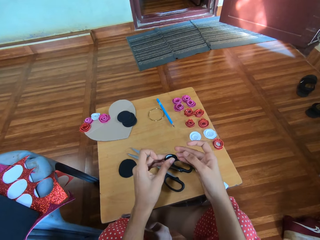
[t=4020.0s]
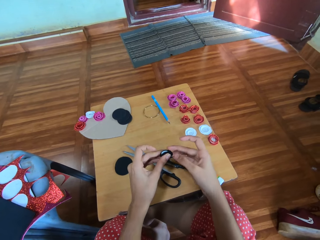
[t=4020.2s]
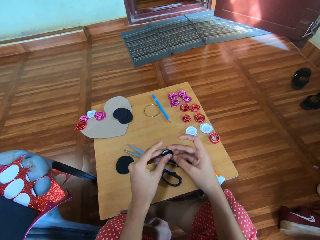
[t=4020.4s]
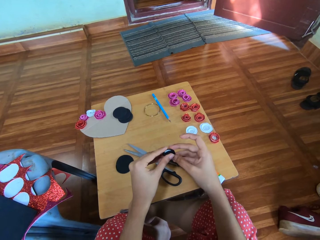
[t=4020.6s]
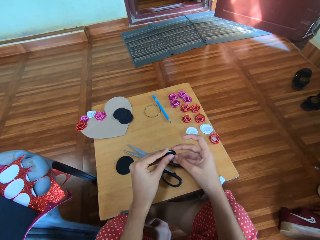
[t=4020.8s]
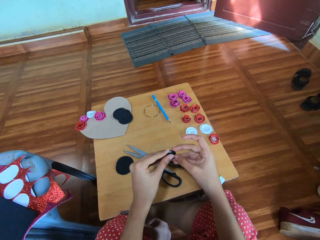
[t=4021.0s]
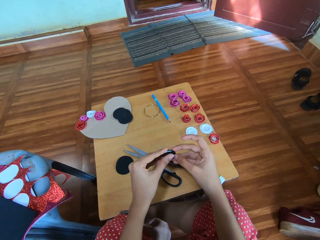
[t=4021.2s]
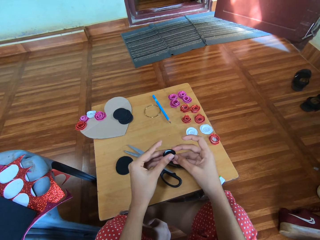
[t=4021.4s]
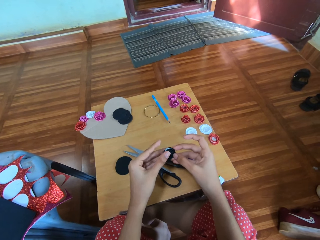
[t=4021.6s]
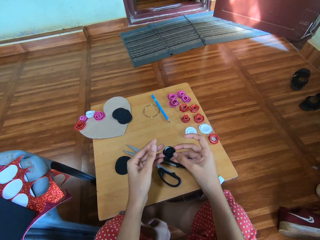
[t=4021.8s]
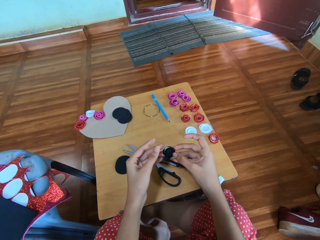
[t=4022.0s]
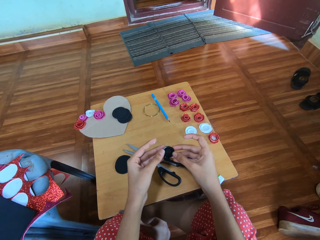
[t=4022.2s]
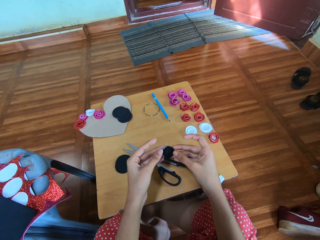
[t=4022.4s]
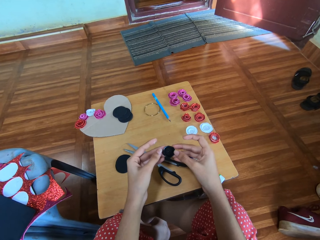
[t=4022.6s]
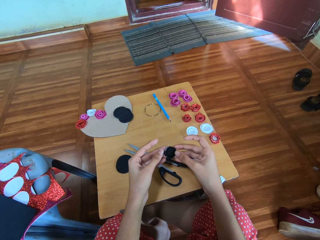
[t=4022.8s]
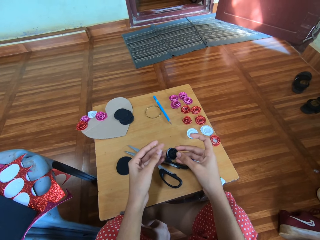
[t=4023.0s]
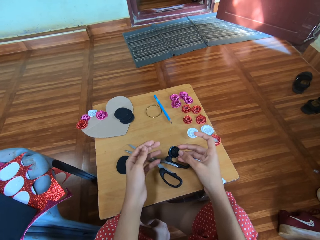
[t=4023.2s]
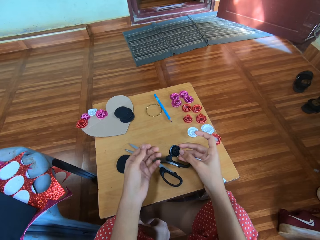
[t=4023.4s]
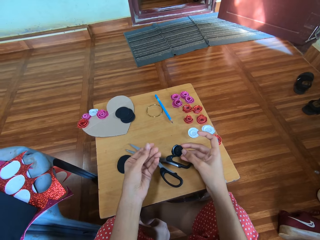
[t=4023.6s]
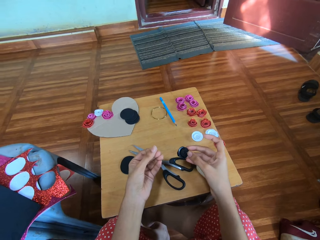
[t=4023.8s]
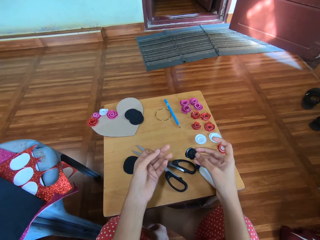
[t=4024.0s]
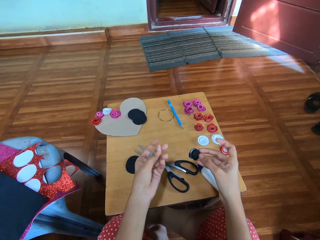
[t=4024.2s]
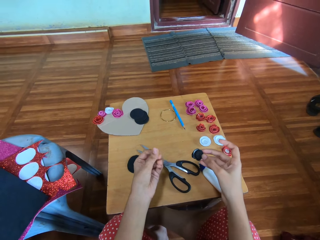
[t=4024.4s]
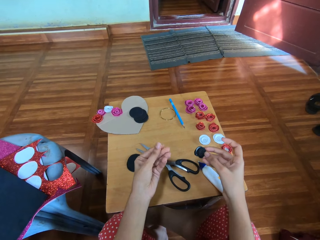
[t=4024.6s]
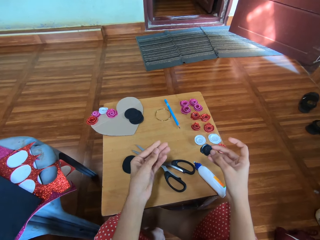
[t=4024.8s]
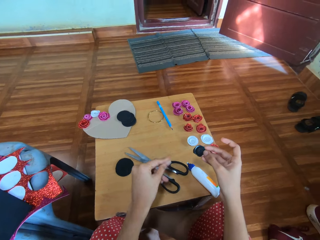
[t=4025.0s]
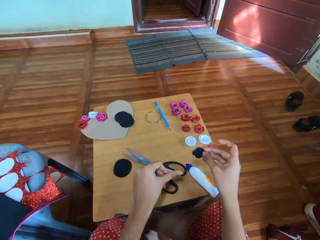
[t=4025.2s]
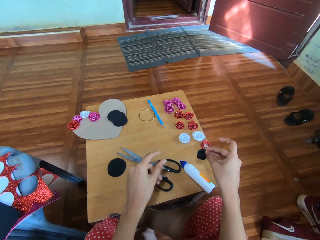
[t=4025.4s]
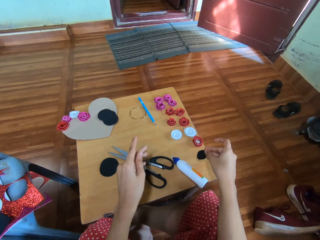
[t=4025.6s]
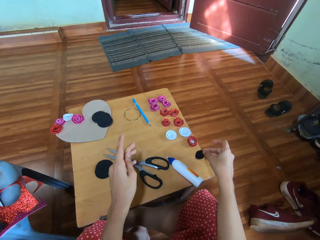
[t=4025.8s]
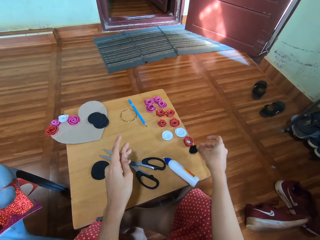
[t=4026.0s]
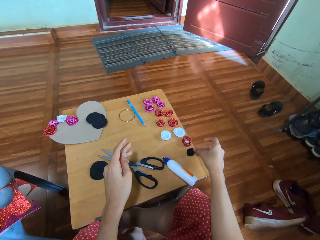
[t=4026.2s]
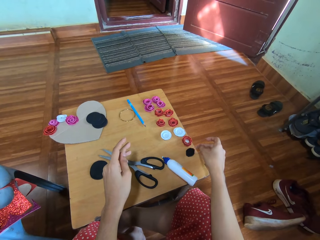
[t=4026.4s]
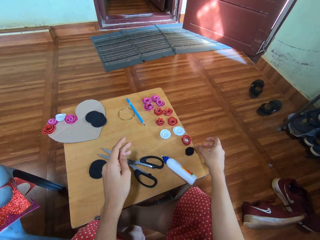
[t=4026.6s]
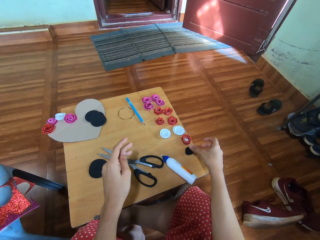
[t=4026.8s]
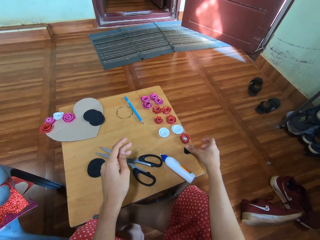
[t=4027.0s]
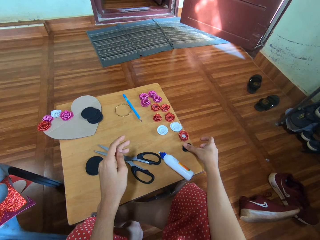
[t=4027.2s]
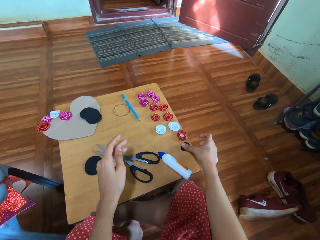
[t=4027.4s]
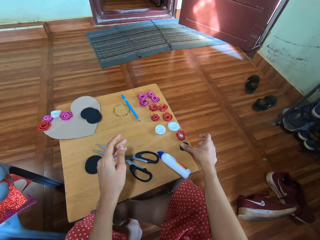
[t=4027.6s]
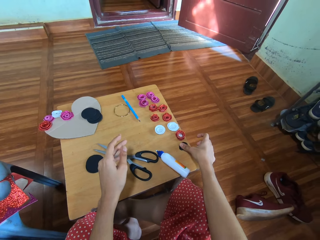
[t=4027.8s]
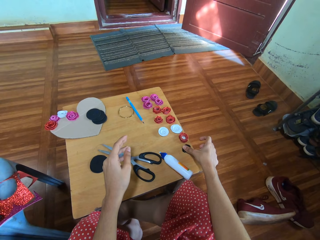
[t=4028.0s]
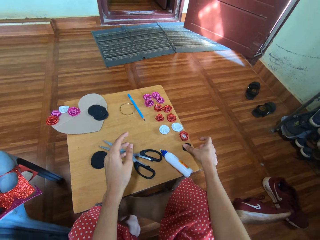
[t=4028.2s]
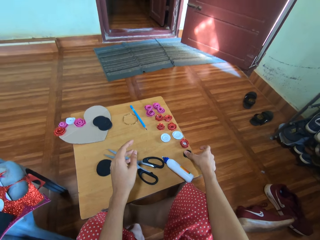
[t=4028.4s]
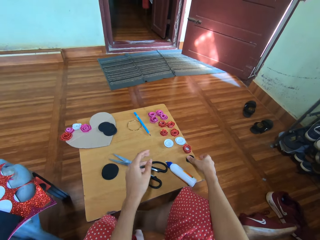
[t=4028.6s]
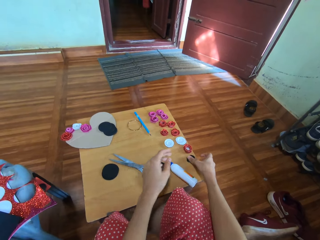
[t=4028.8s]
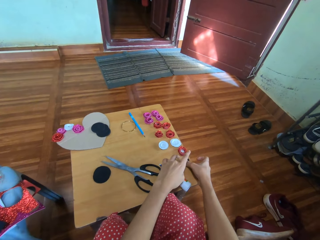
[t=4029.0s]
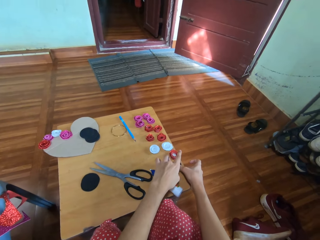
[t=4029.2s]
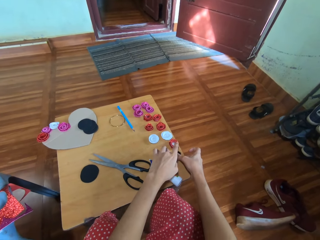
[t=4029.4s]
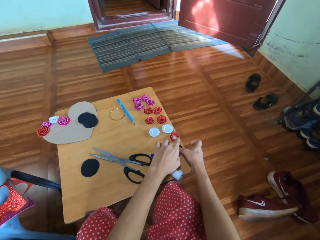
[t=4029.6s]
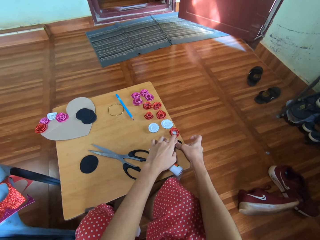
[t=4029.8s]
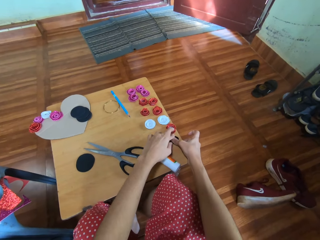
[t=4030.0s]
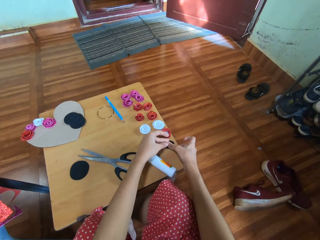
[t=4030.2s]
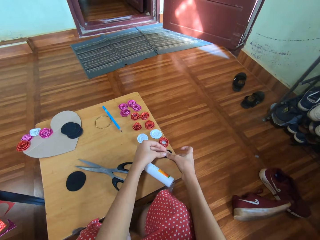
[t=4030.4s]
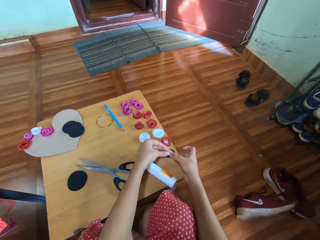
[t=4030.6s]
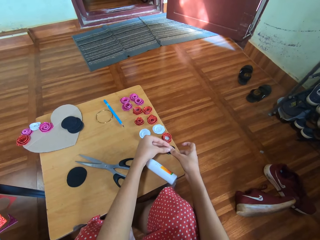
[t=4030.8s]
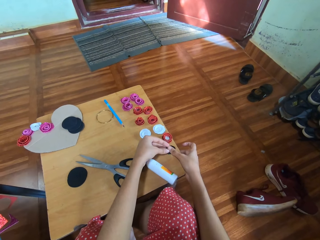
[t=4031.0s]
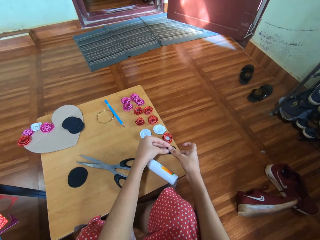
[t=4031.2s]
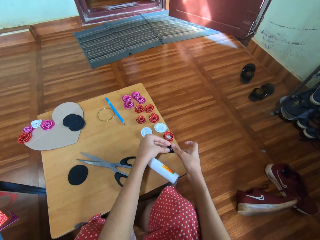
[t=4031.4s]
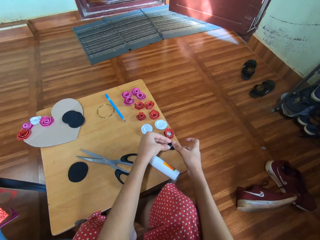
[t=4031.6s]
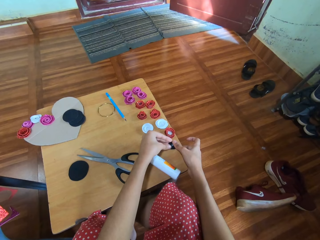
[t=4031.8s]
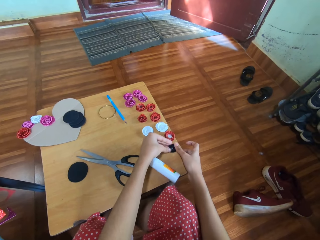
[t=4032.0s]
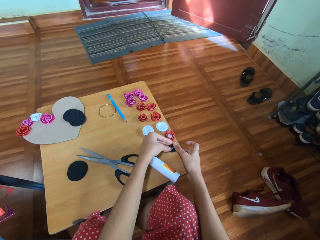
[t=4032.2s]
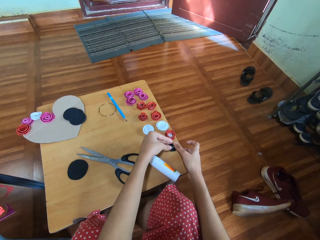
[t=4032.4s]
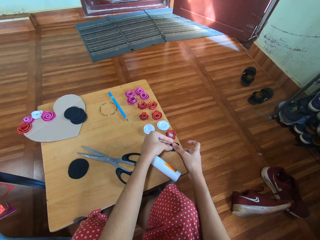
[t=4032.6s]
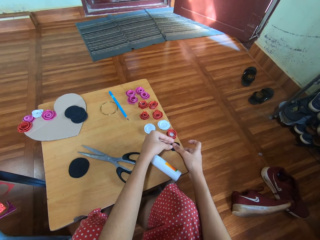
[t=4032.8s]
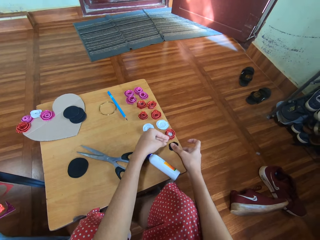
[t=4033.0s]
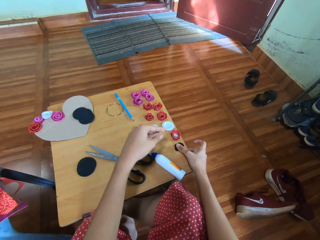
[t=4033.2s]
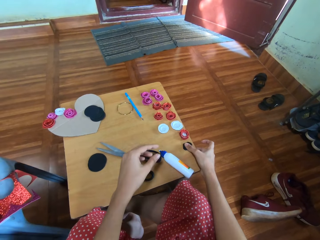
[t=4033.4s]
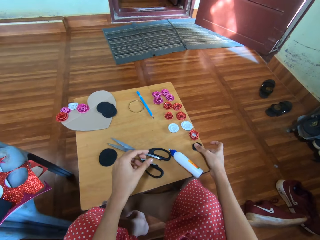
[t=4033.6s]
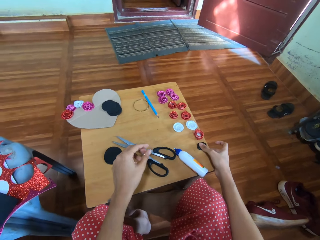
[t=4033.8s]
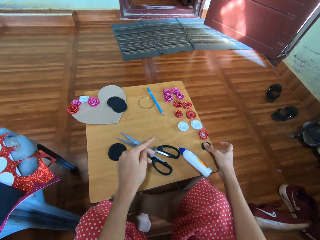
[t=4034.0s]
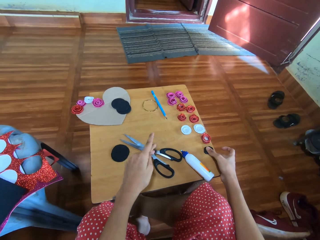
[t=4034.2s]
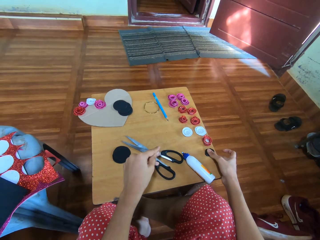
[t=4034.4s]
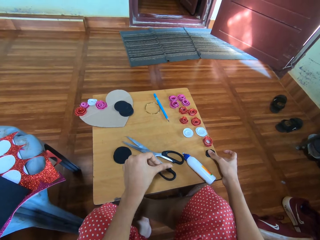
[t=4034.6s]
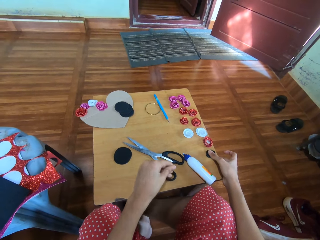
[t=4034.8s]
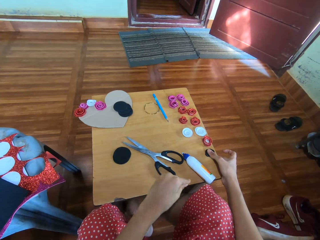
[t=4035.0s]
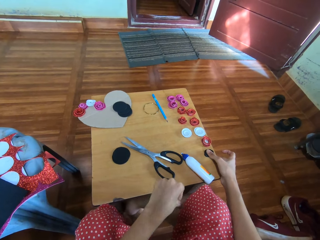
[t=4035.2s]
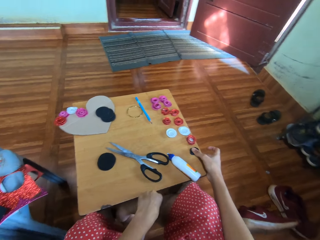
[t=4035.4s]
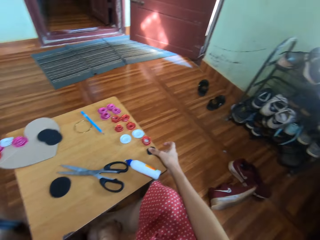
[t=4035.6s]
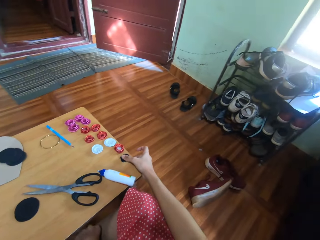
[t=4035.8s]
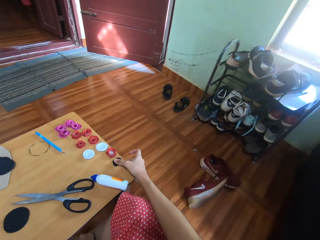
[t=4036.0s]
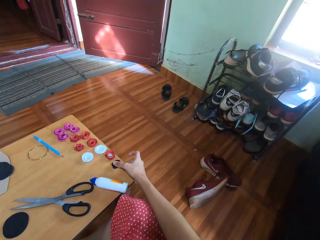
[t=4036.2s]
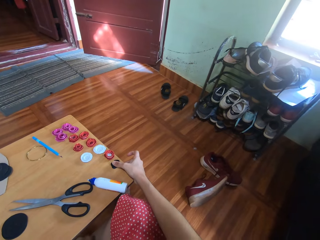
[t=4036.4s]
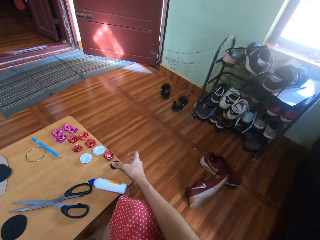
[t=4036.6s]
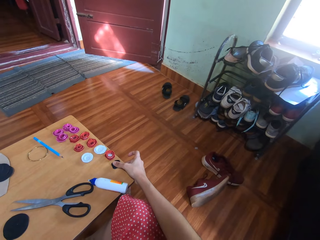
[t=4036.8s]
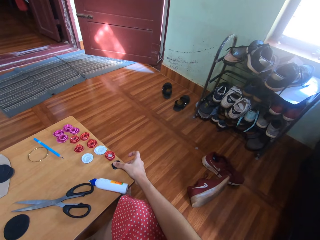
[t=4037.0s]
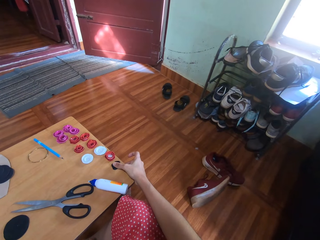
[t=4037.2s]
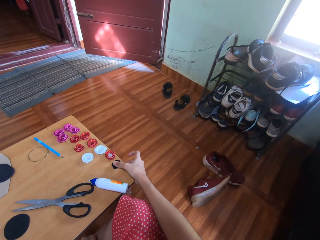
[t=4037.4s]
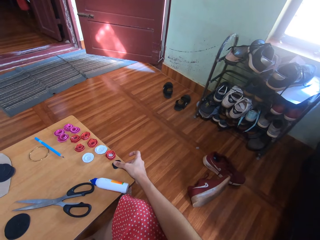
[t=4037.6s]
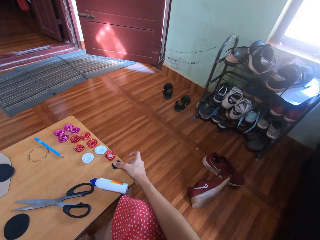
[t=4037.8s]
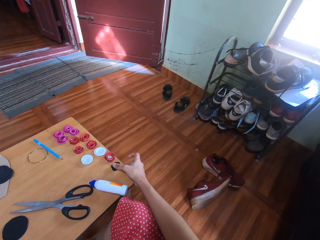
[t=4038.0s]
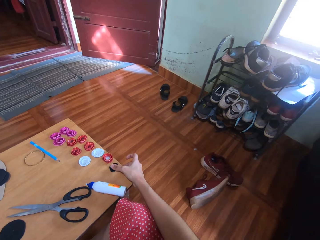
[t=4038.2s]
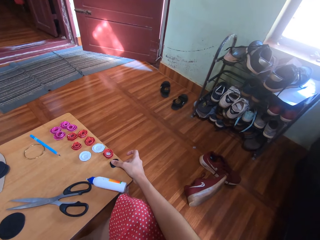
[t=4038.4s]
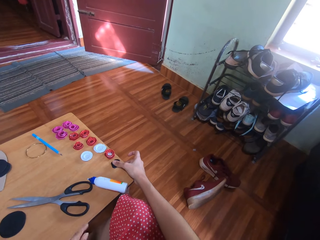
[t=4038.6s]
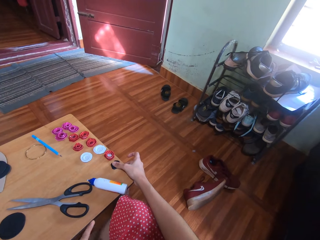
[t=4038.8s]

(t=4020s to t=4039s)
The camera wearer holds the crafting manila paper with both hands. They hold the crafting manila paper on the table.

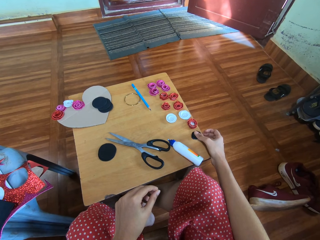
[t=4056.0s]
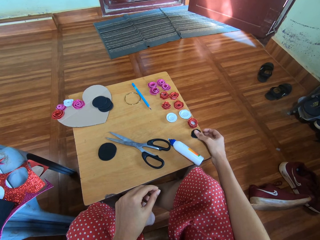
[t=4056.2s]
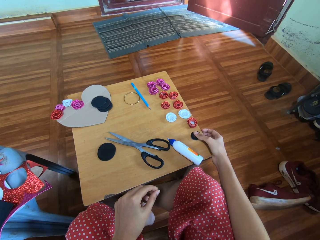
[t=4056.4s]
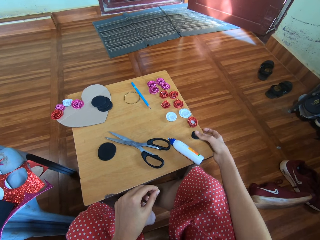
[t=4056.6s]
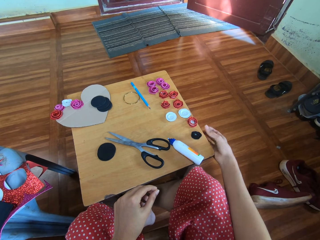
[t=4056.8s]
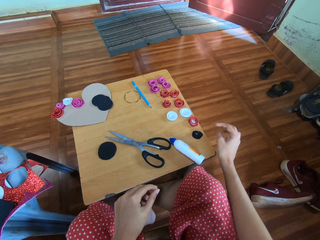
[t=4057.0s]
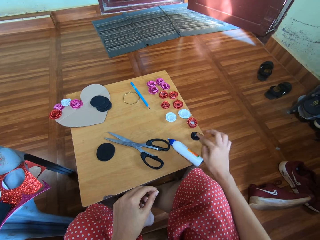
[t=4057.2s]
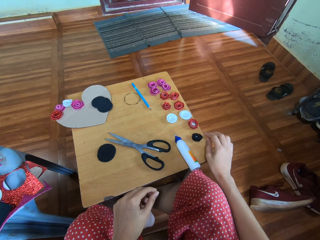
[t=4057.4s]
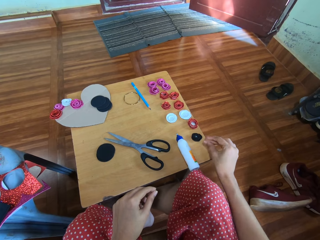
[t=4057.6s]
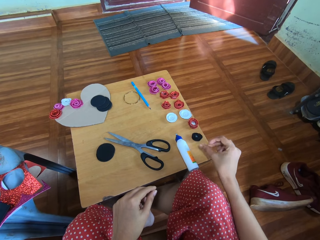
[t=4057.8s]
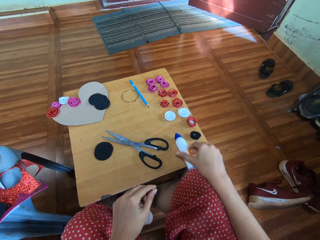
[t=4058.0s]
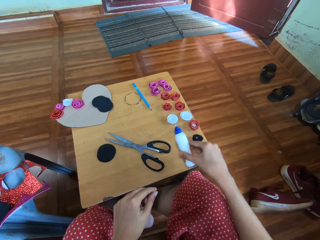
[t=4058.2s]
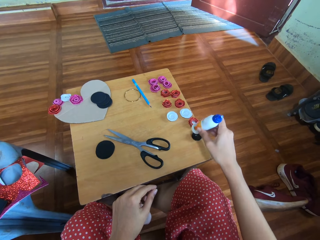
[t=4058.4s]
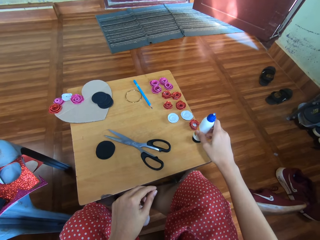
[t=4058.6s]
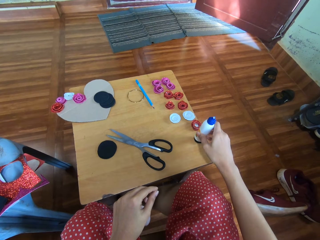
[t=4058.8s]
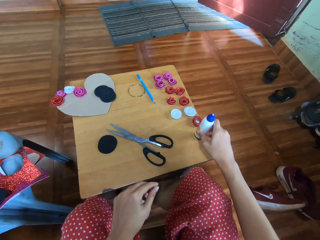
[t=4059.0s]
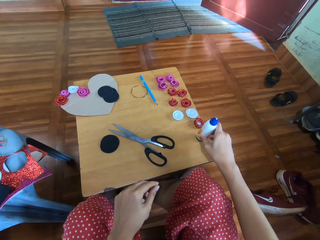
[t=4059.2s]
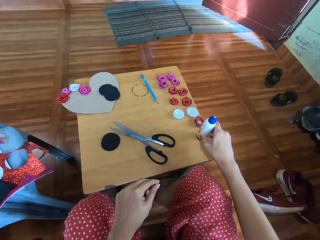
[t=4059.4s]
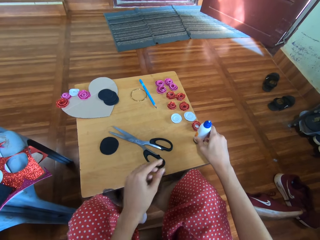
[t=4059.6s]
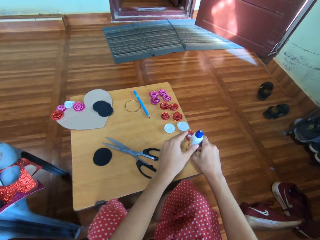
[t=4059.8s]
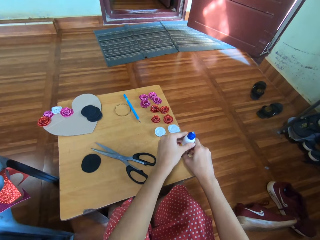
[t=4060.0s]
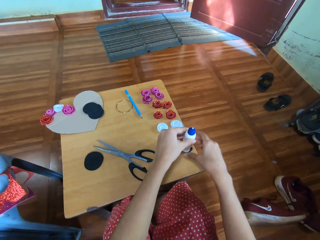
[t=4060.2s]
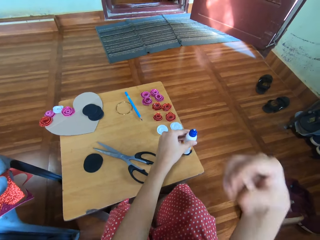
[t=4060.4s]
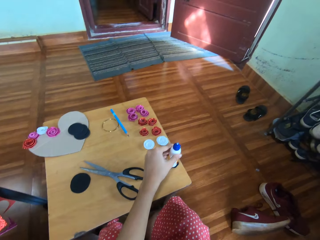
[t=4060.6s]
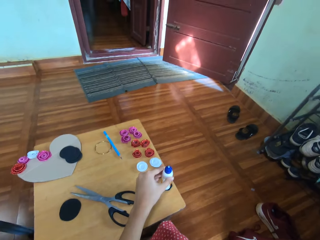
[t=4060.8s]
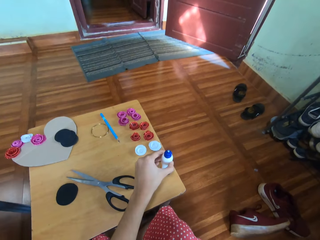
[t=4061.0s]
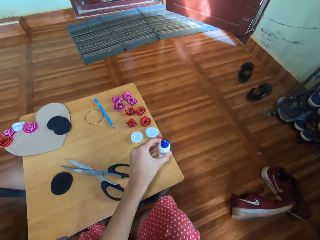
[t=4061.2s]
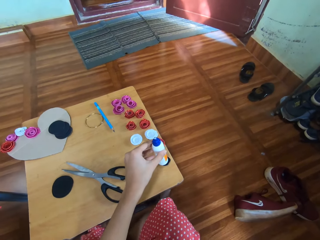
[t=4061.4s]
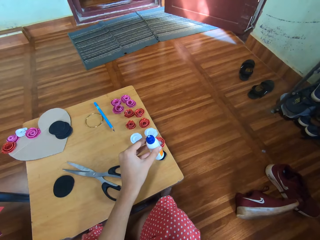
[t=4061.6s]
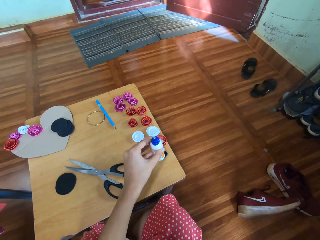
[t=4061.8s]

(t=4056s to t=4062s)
The camera wearer picks up the small glue bottle. They press the black material with the plastic bottle.
